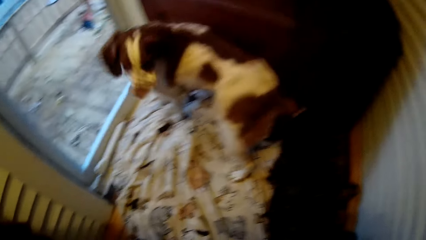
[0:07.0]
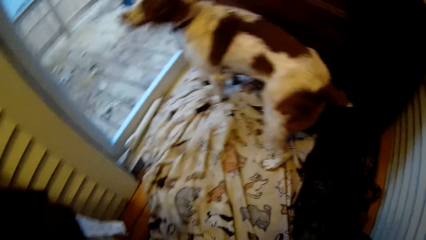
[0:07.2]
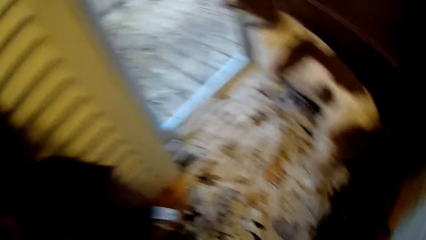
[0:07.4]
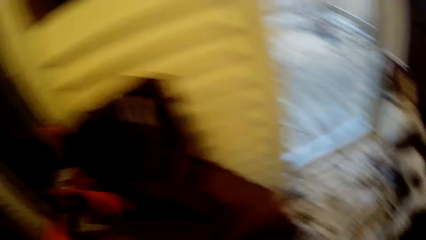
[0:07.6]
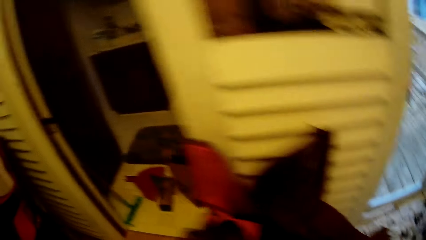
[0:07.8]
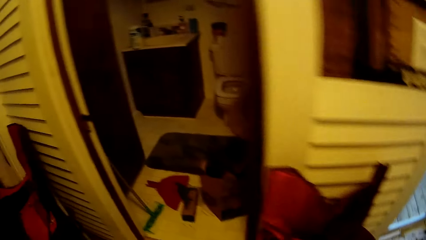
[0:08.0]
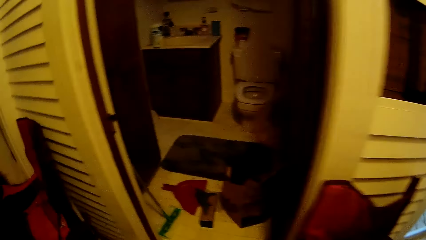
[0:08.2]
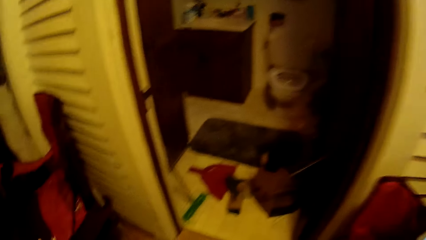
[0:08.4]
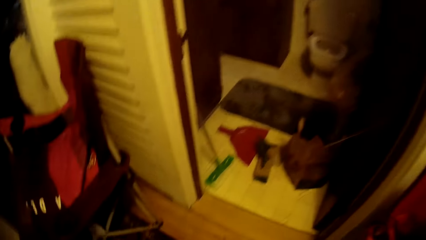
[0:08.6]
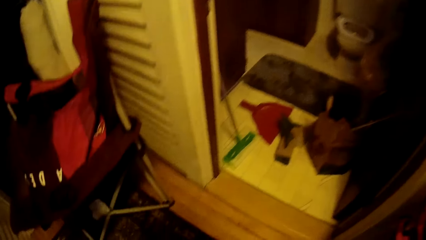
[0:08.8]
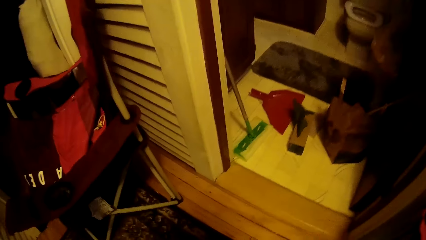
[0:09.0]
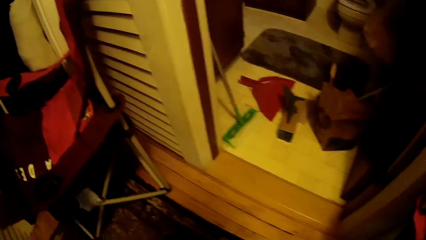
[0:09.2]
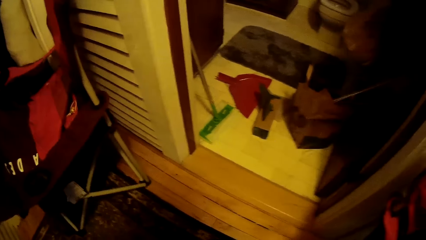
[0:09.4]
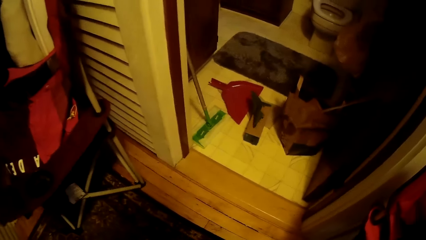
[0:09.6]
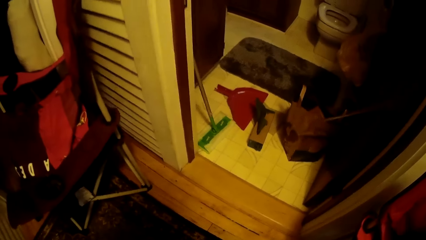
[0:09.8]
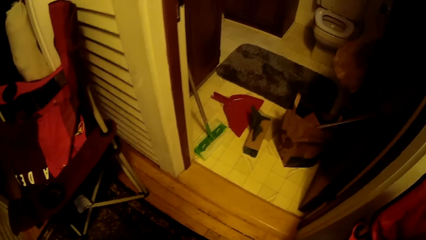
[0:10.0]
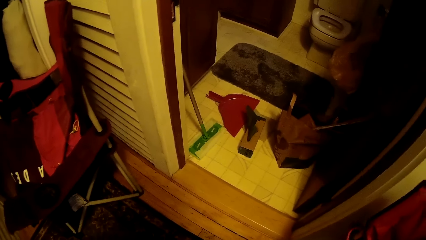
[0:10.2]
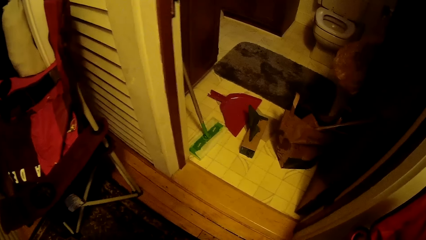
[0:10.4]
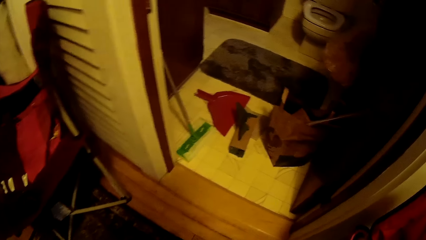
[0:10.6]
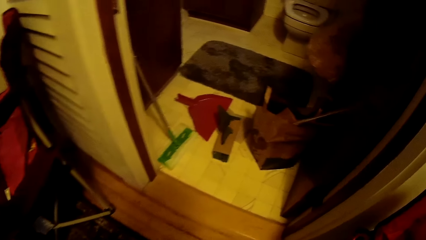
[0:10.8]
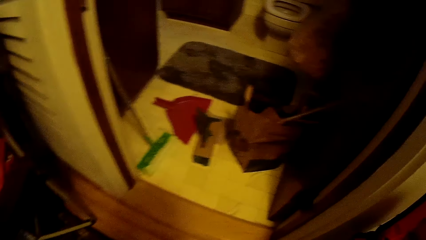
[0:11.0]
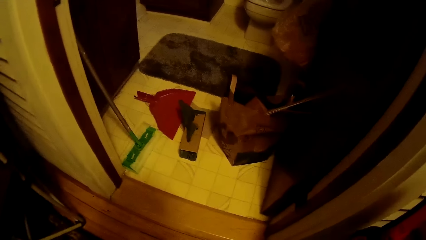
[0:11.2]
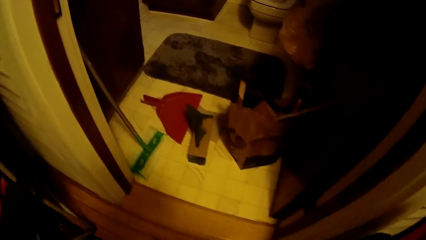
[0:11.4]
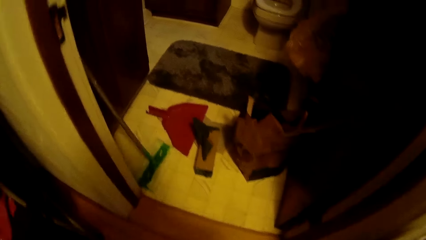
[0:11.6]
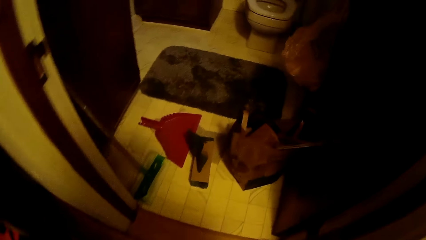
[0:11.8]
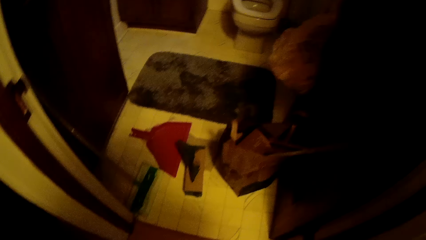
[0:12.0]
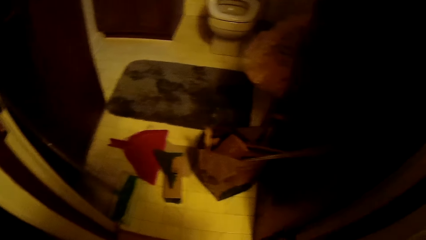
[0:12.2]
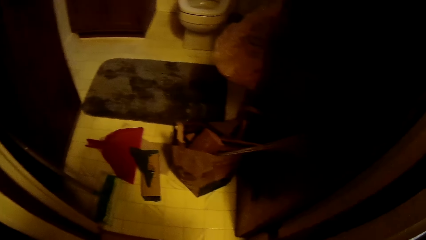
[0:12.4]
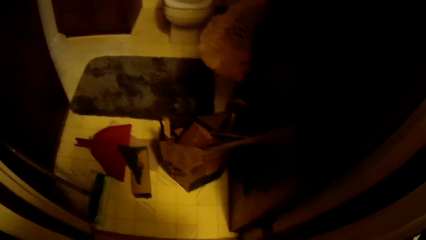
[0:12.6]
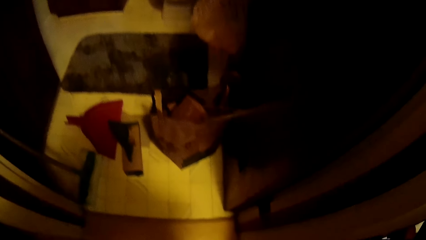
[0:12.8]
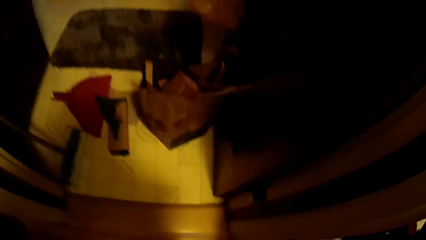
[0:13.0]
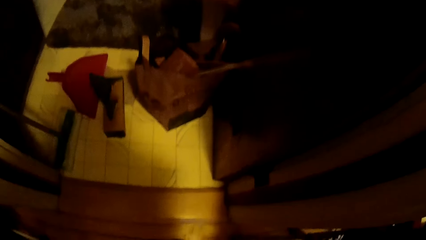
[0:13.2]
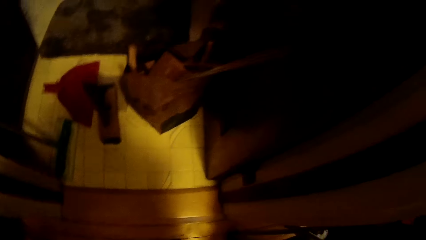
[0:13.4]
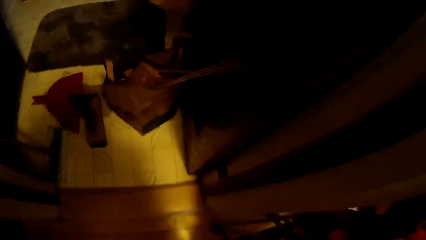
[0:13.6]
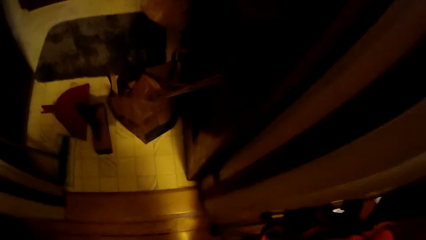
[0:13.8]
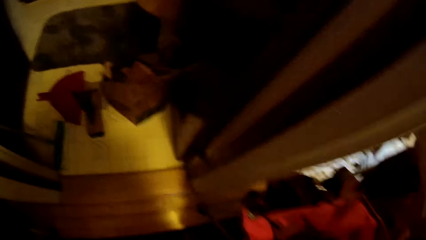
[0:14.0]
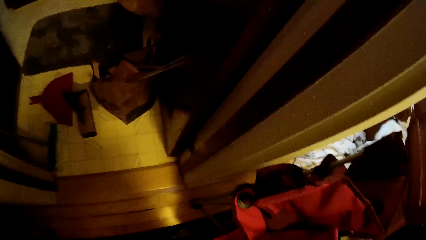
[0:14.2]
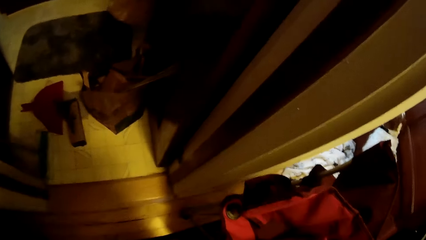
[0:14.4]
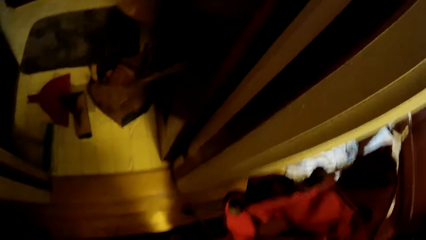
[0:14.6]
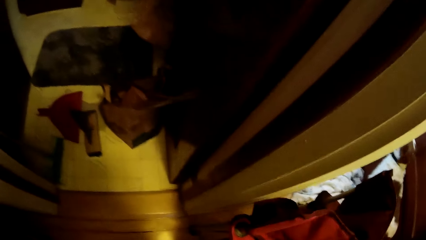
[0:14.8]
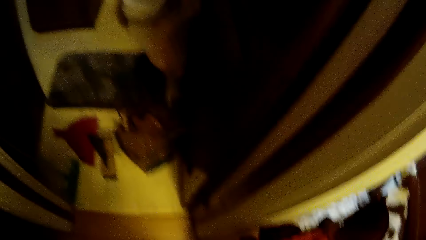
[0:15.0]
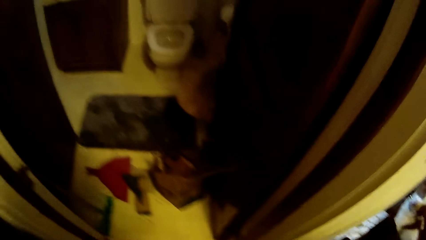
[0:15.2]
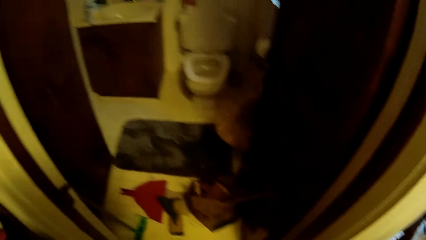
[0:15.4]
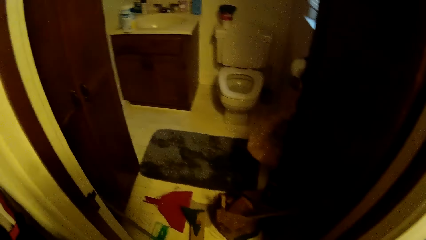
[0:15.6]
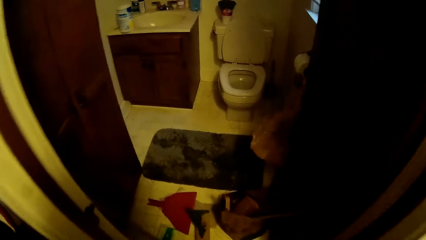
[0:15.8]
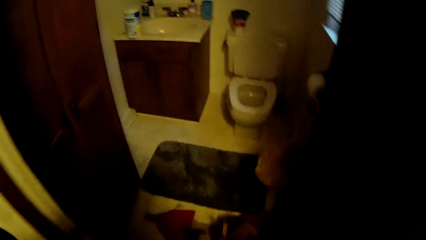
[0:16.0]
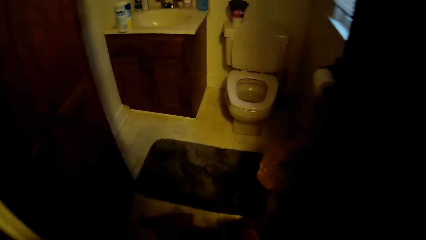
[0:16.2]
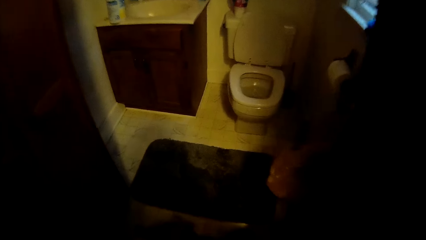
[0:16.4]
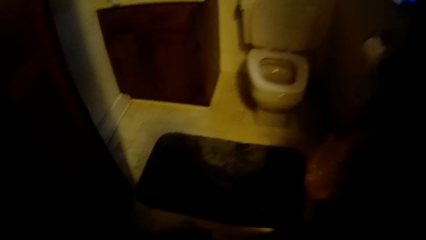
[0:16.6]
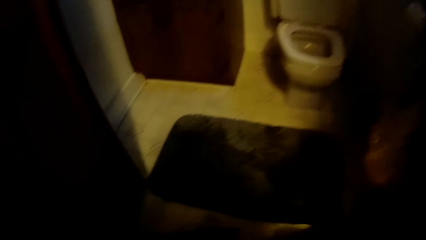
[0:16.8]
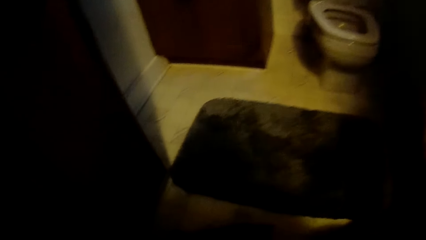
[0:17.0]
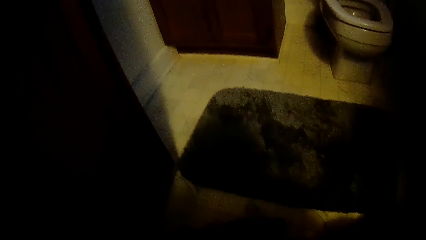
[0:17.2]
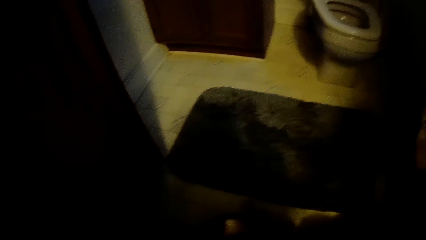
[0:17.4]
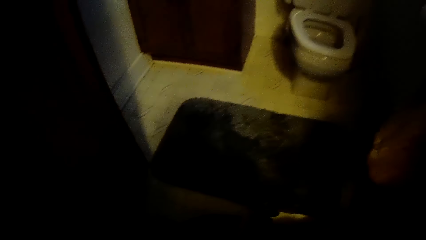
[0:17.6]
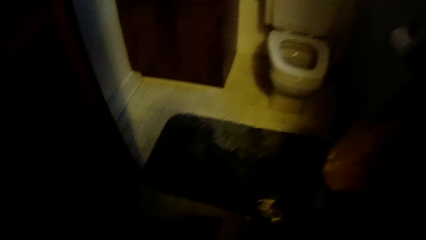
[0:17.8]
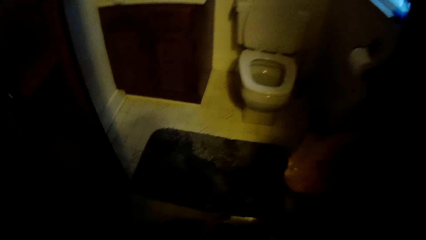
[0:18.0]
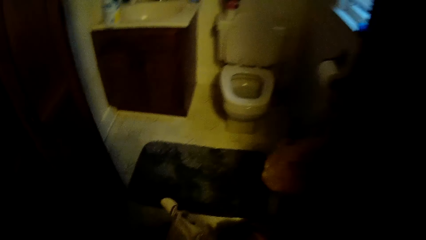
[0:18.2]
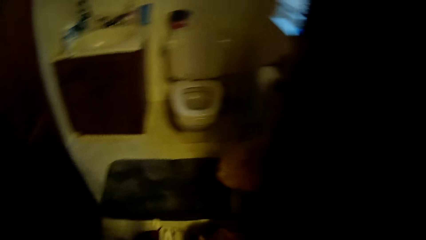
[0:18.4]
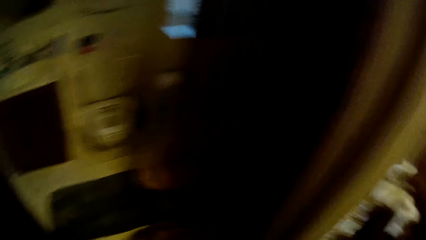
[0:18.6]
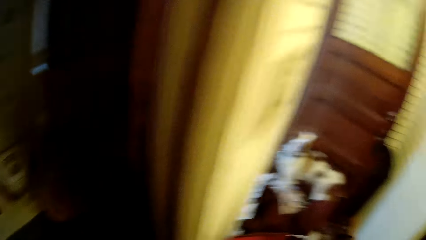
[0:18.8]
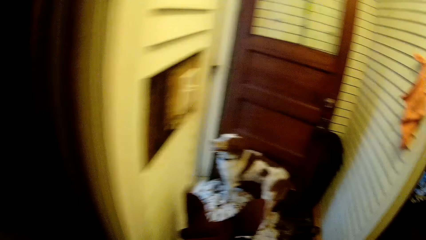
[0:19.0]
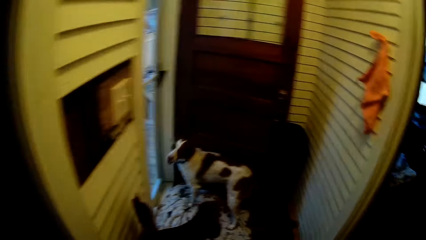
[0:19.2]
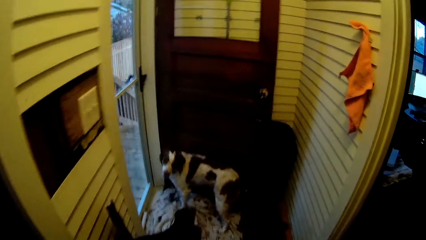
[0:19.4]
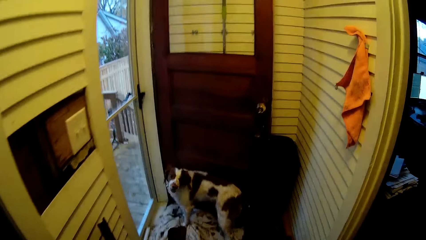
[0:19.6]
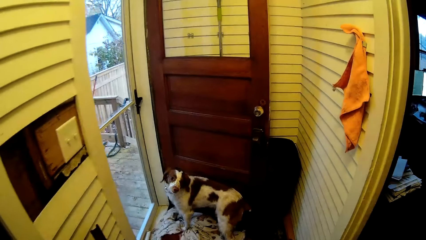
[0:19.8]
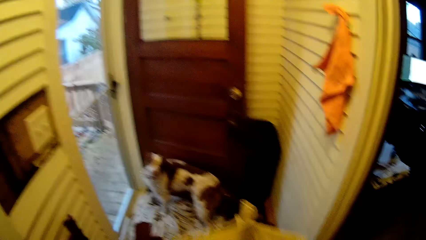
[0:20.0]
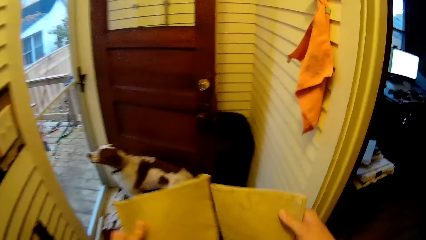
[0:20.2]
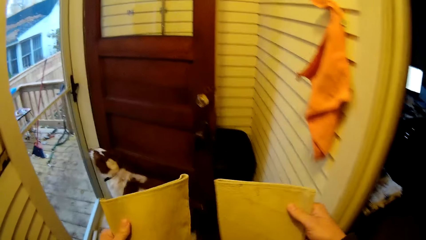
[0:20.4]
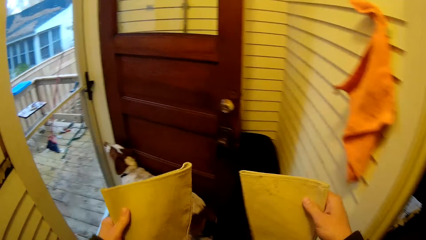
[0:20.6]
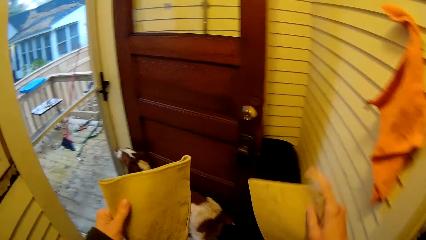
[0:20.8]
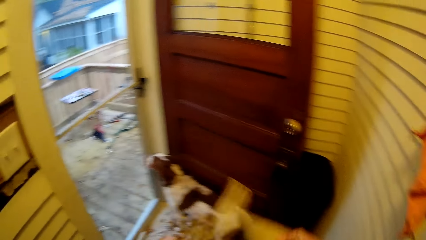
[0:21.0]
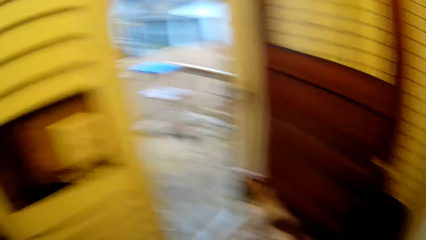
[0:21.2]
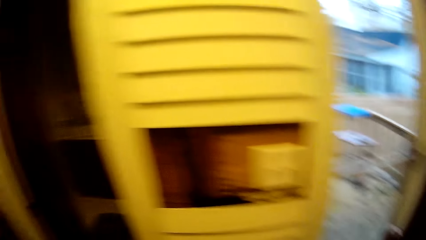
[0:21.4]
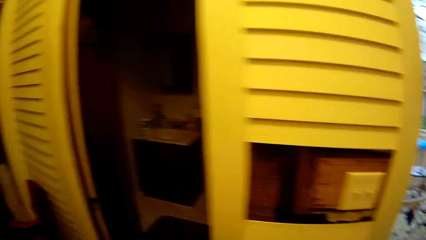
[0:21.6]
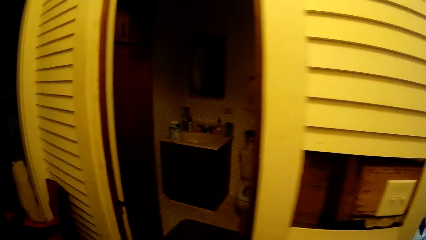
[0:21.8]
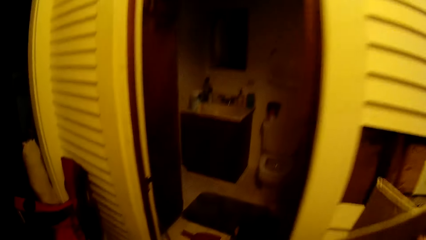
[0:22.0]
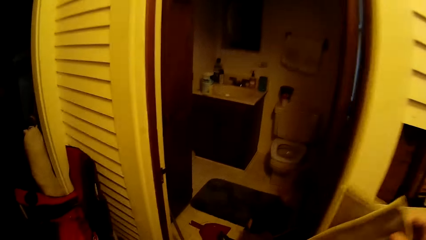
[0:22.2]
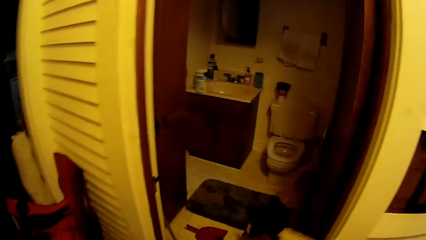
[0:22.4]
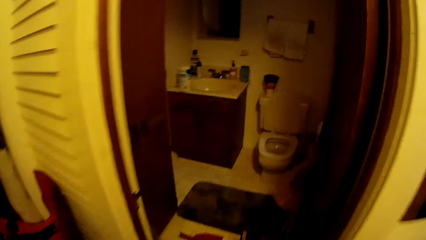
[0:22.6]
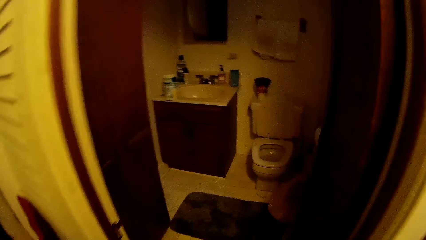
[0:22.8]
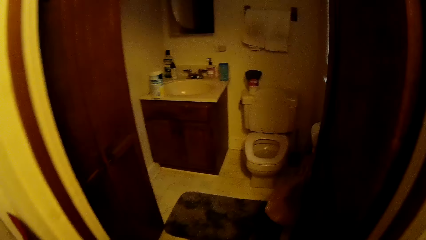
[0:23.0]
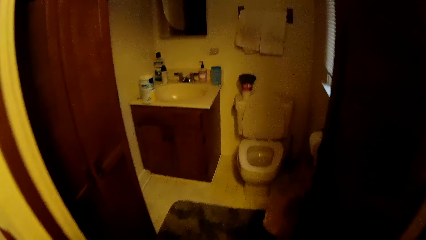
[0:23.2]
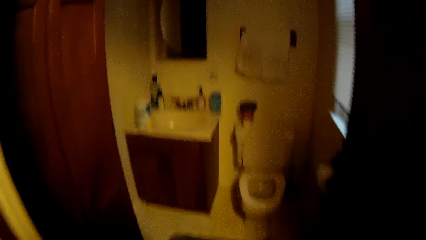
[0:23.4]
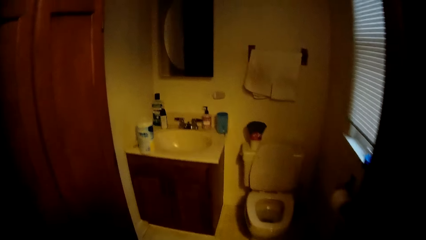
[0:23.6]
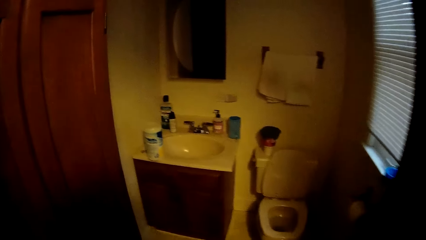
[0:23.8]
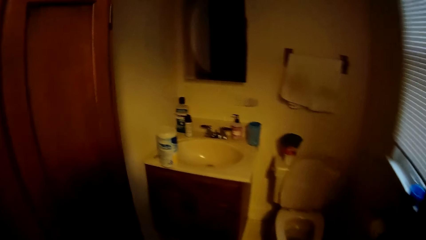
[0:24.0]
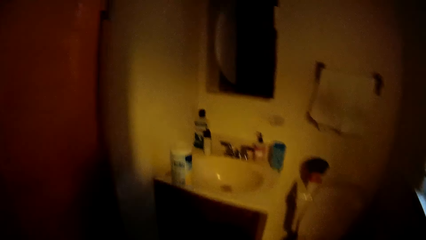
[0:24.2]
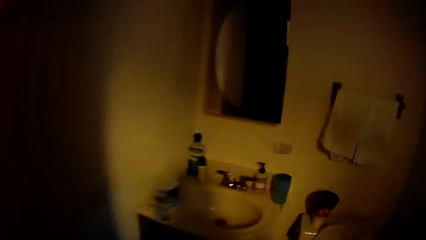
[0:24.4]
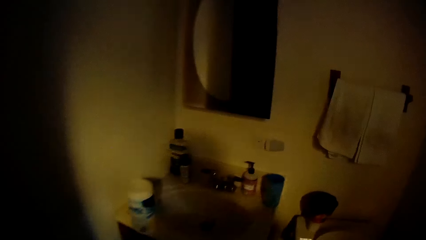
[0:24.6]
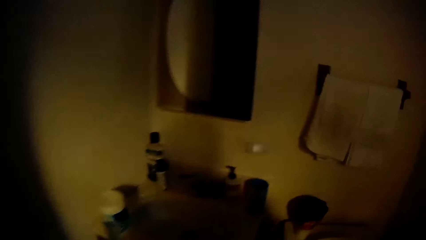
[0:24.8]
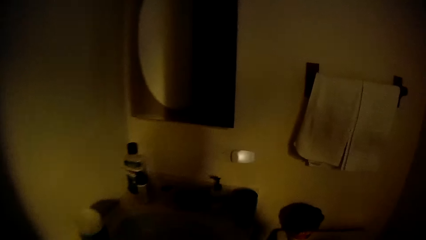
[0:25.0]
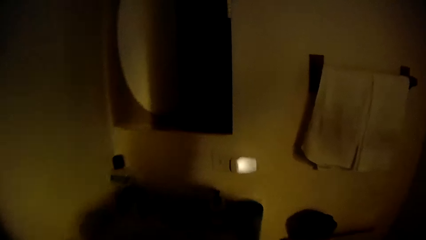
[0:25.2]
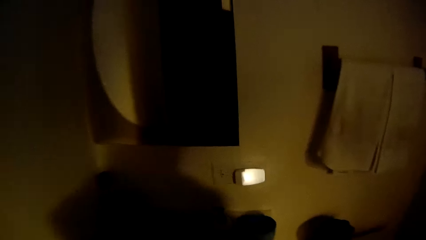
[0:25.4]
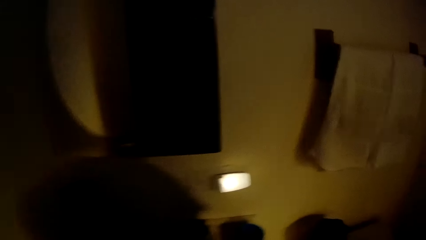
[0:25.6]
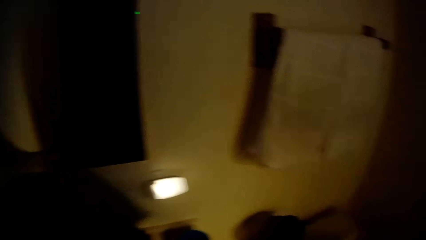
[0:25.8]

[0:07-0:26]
The camera wearer walks around the house. They pick up a glove on the toilet floor. They walk into the toilet.
